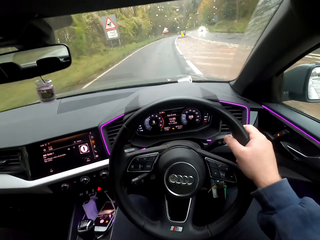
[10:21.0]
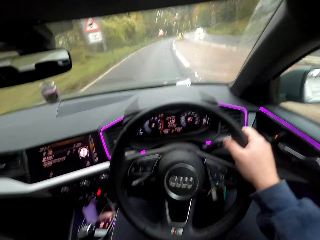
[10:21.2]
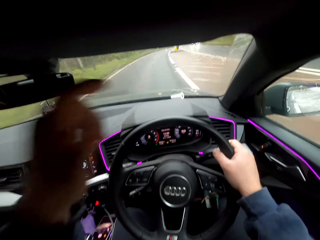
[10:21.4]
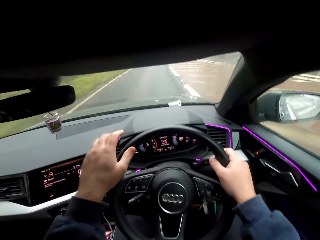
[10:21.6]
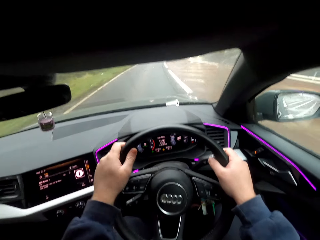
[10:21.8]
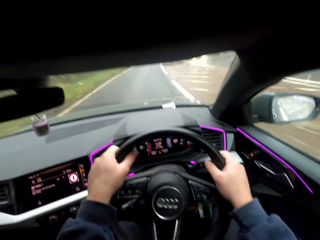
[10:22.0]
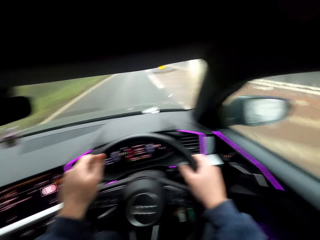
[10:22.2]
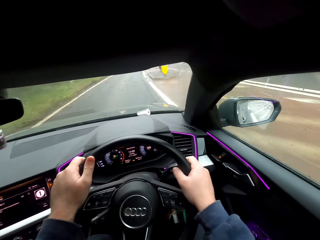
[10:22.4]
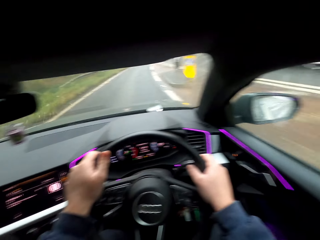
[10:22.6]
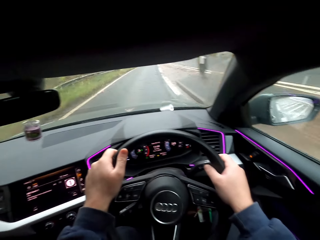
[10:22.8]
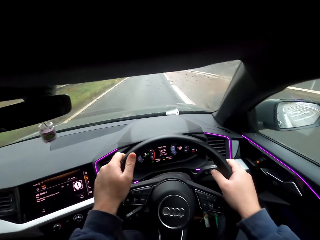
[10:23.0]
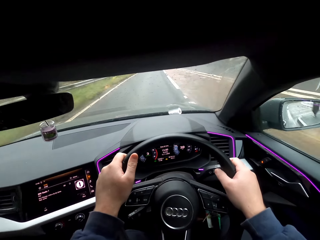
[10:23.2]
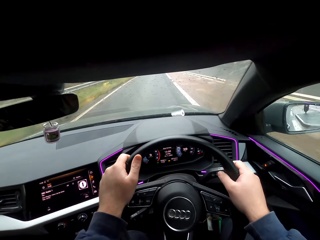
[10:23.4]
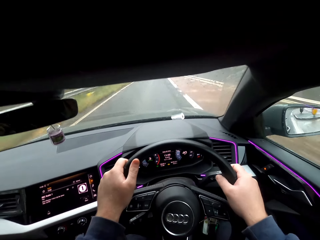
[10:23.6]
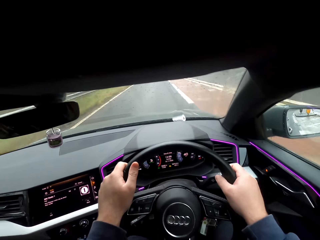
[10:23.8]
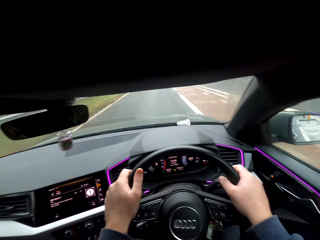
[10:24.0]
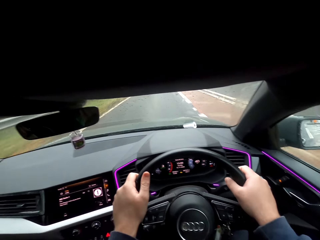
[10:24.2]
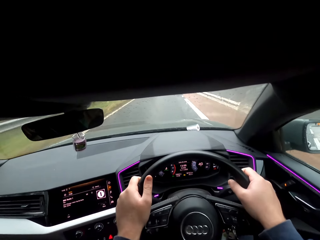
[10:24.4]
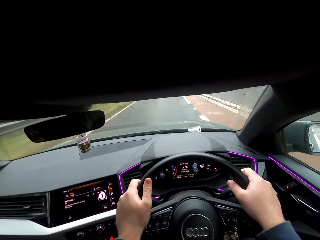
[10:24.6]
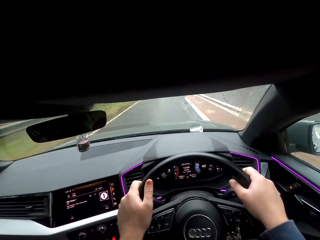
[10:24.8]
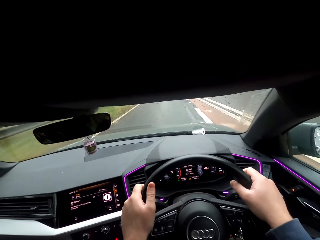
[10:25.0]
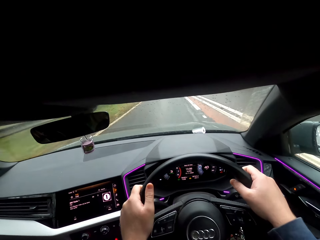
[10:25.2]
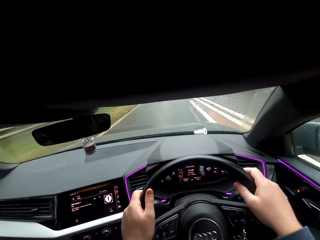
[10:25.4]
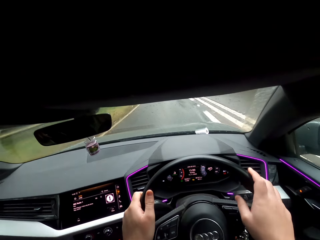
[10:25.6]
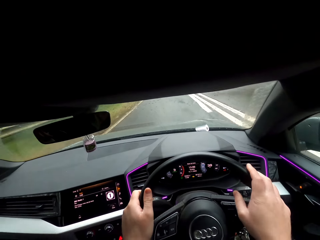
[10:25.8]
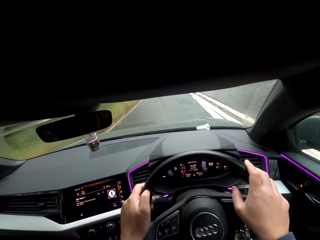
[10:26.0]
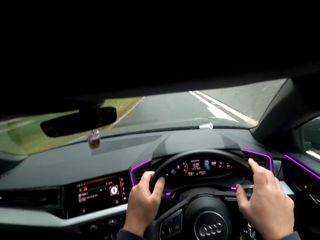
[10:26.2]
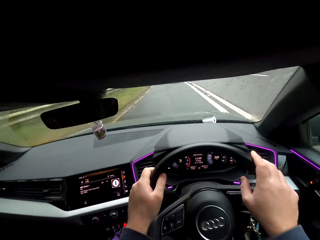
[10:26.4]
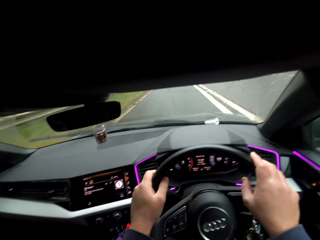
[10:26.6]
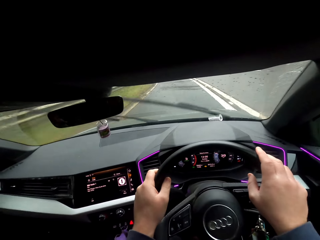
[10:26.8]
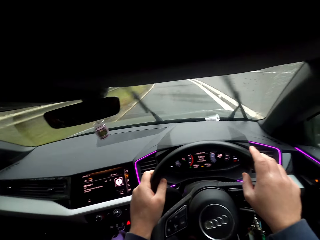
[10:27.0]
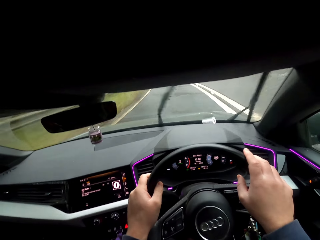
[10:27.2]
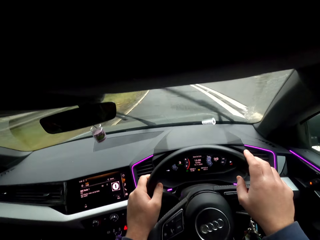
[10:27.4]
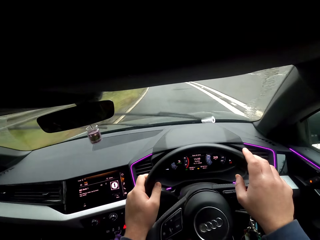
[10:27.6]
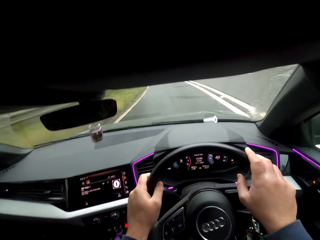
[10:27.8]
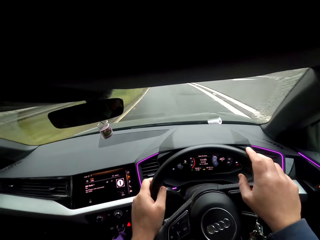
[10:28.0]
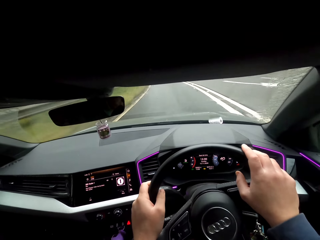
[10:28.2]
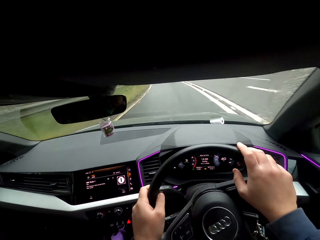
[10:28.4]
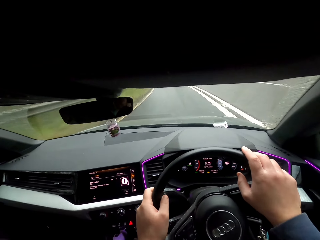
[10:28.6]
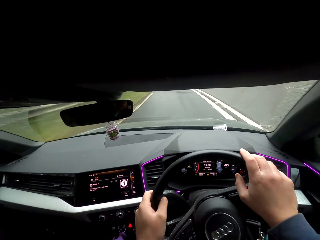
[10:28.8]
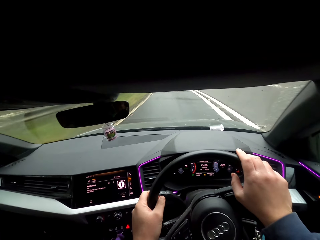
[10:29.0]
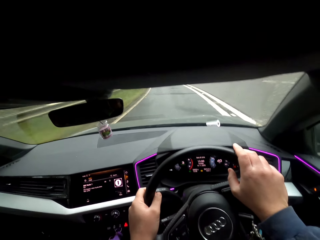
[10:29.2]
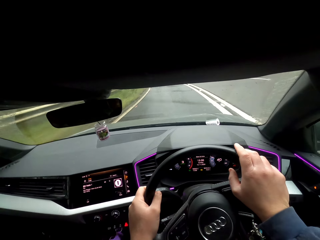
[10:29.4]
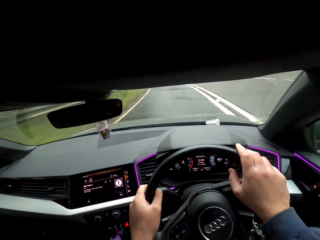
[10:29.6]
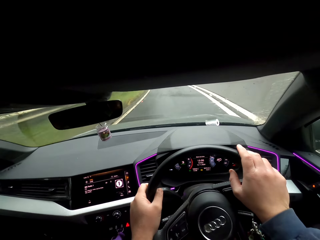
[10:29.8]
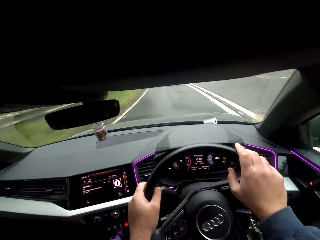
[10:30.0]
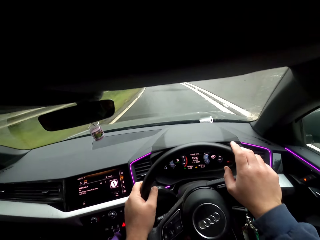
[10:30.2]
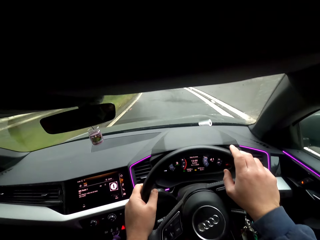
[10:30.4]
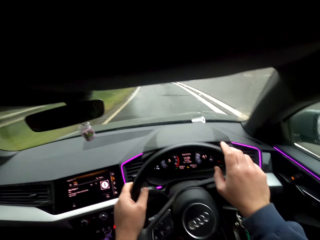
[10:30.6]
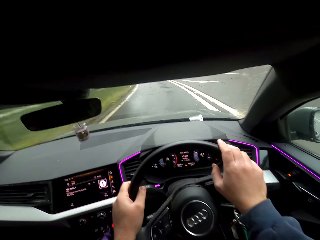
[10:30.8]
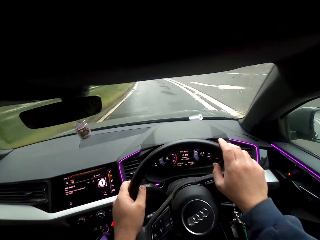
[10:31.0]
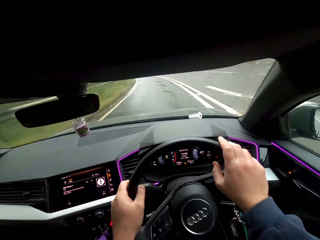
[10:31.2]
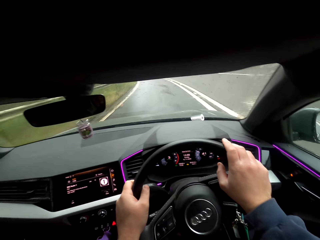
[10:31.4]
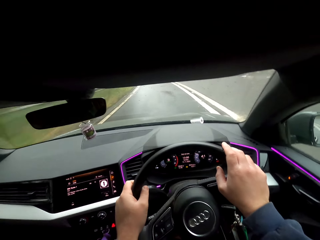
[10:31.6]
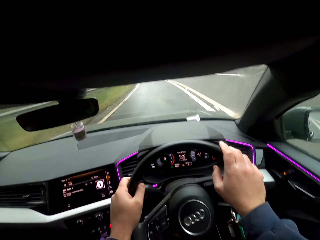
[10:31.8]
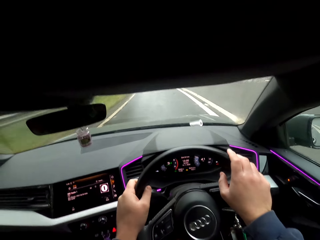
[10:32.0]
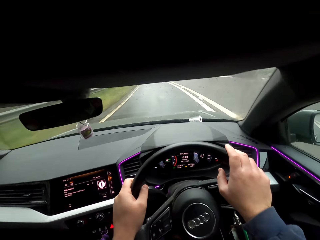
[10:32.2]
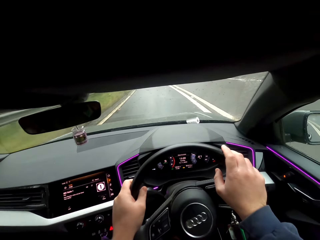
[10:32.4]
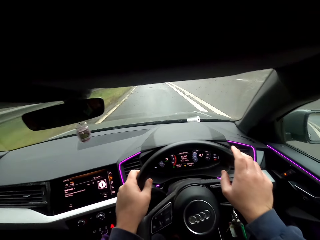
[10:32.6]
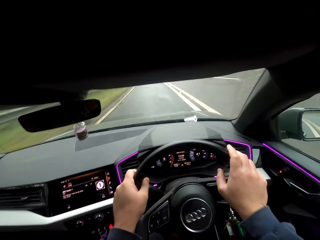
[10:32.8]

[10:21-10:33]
A white car drives past the camera wearer.

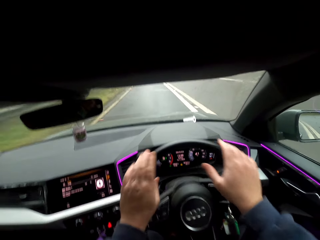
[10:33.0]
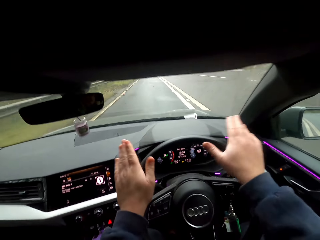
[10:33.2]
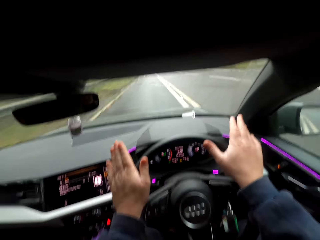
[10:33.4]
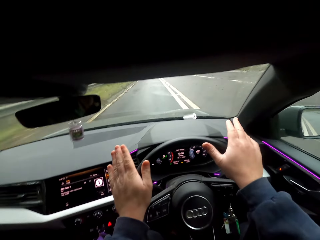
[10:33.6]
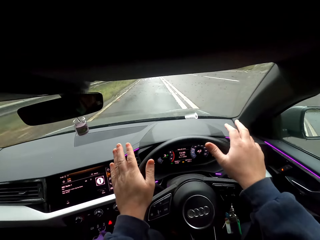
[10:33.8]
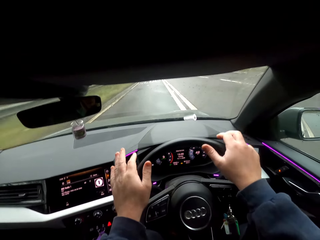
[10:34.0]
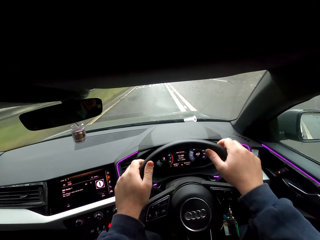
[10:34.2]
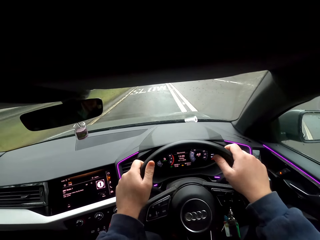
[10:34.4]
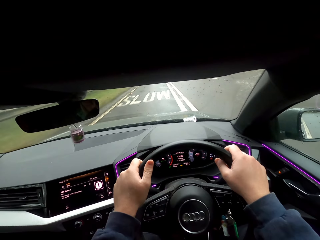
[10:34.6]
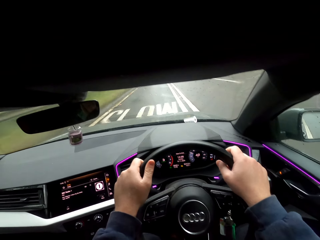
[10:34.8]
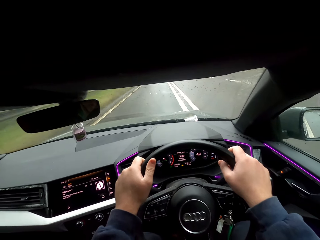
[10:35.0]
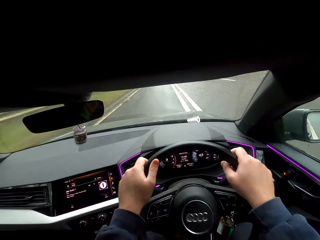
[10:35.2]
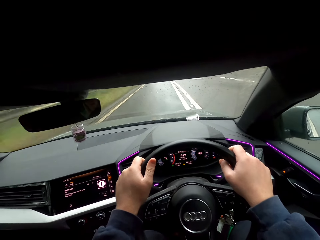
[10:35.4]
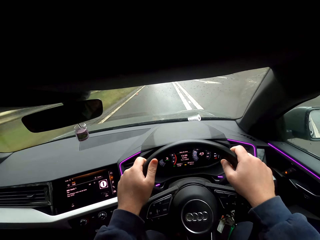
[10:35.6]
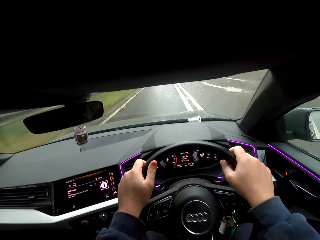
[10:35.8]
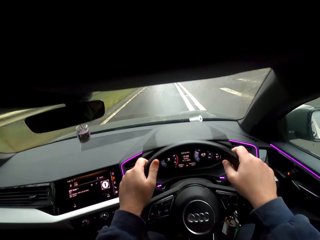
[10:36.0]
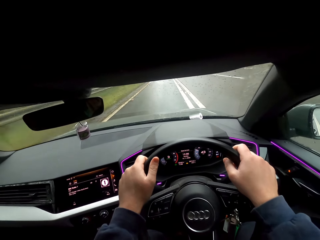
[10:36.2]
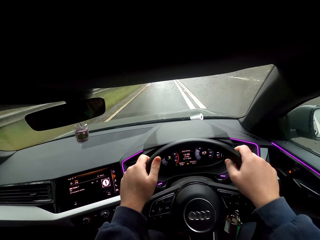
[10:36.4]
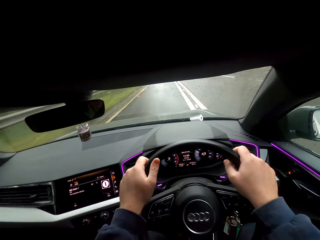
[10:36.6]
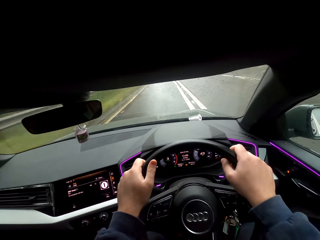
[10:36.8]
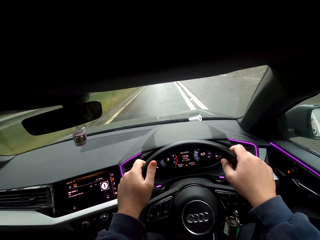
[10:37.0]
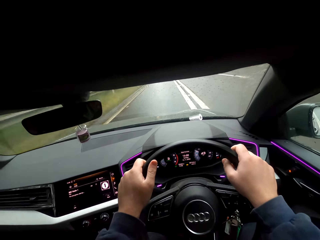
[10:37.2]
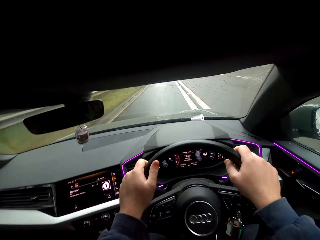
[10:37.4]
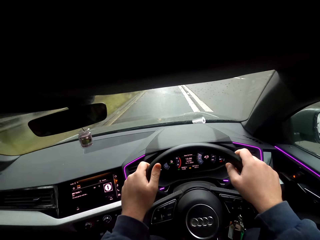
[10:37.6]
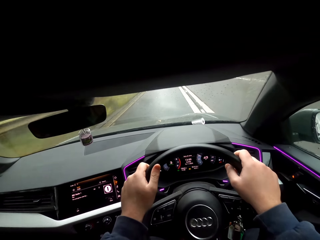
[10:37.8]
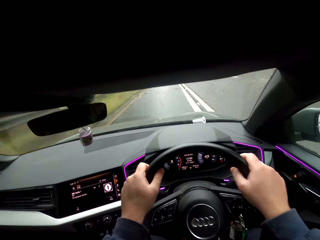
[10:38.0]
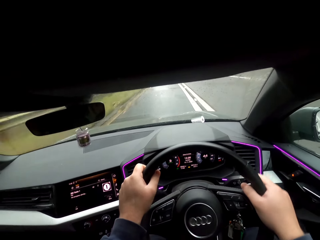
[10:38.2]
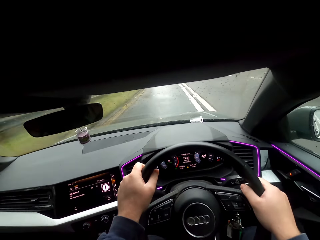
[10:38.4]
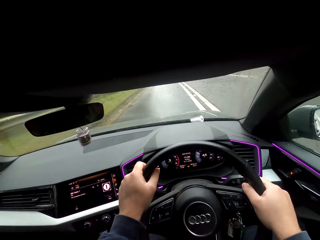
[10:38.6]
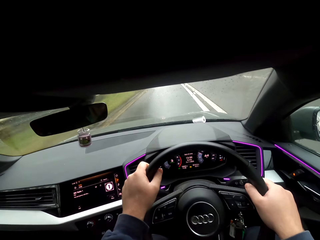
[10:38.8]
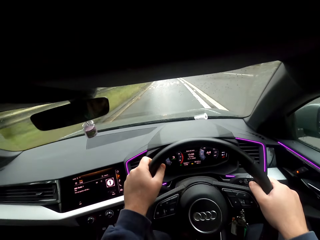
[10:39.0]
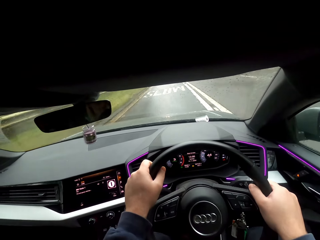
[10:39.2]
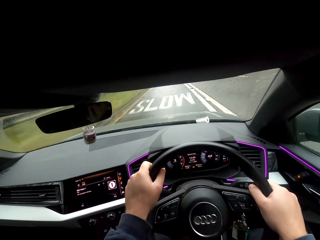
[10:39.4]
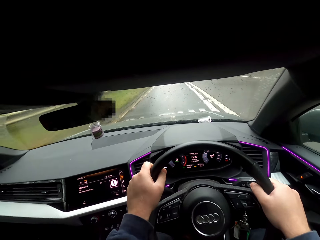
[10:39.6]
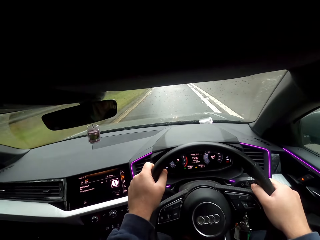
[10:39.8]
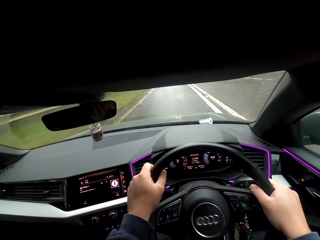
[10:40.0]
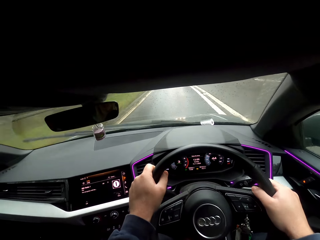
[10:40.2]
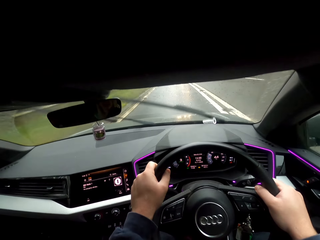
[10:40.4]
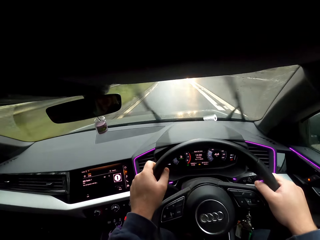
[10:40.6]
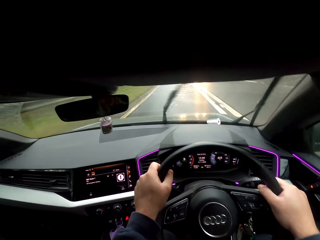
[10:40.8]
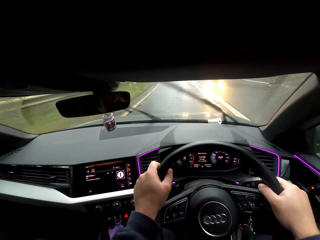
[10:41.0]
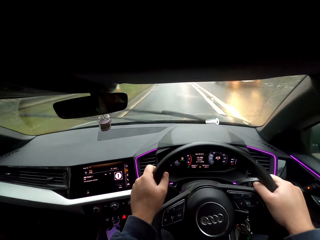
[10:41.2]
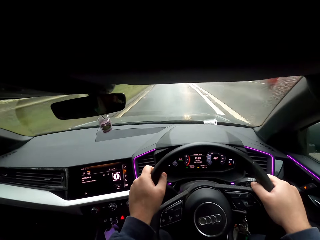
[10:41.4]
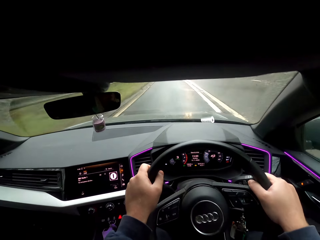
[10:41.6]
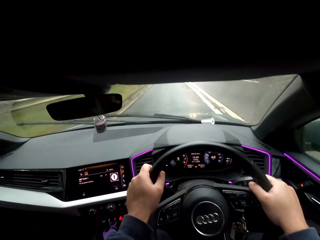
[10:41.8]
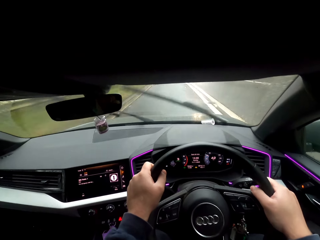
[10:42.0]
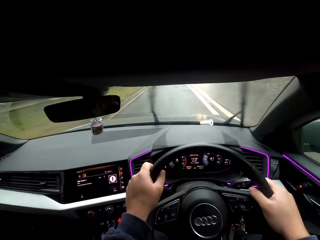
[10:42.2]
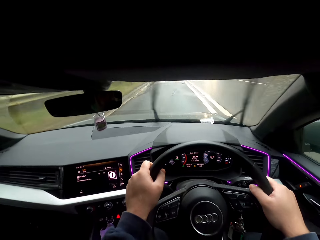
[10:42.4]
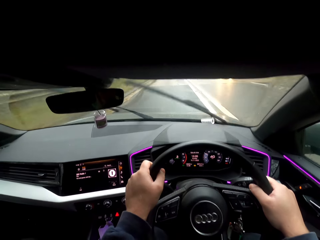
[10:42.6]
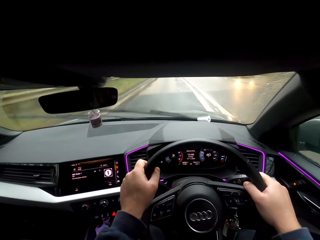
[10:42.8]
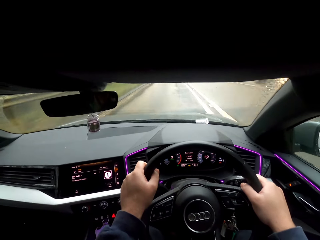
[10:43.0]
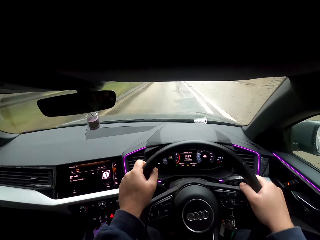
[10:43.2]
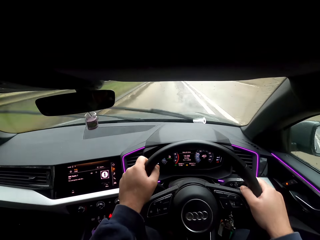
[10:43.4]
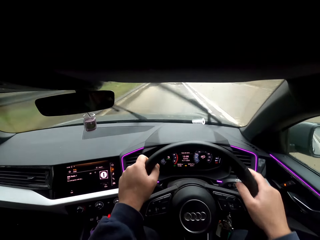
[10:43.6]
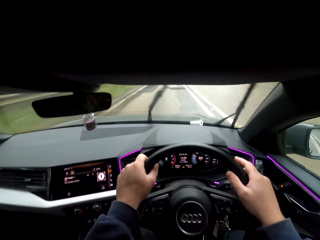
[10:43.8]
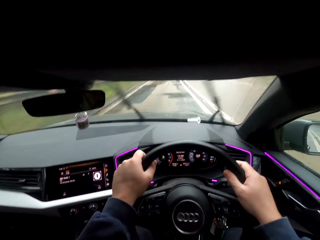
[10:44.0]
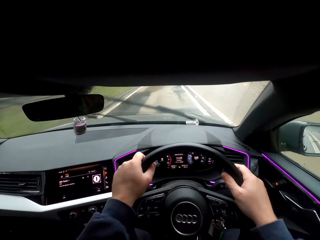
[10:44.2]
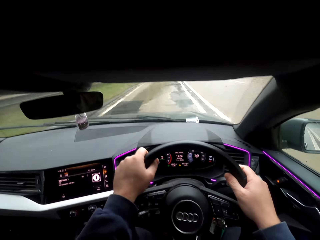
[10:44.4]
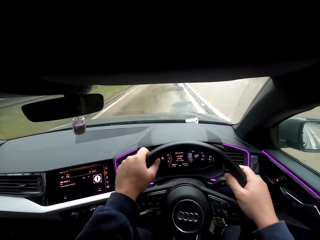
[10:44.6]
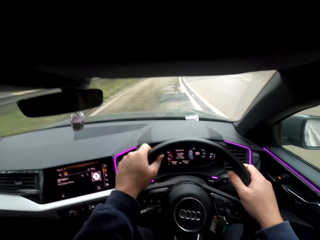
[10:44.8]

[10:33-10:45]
The camera wearer operates a windshield wiper switch with his right hand. A black car drives past the camera wearer.
